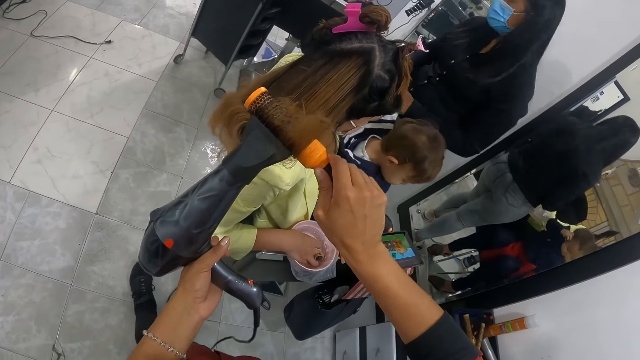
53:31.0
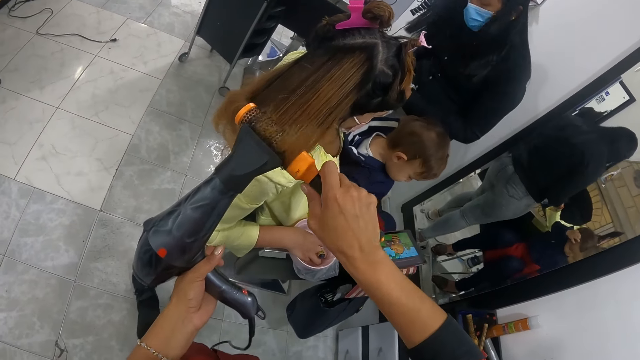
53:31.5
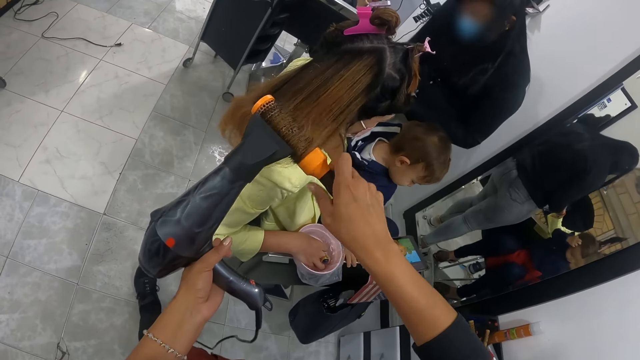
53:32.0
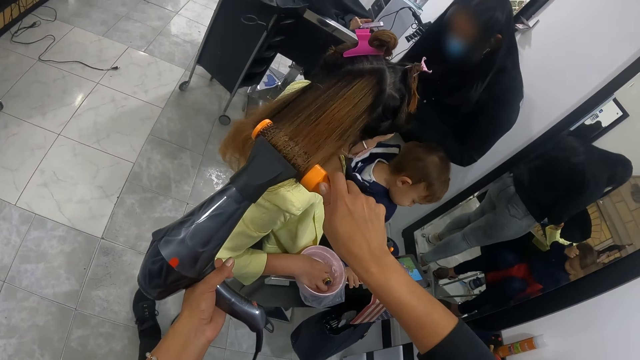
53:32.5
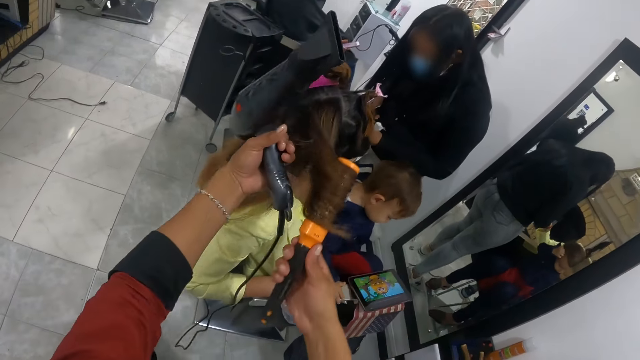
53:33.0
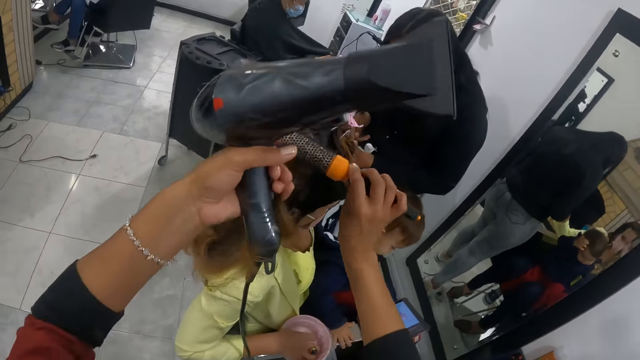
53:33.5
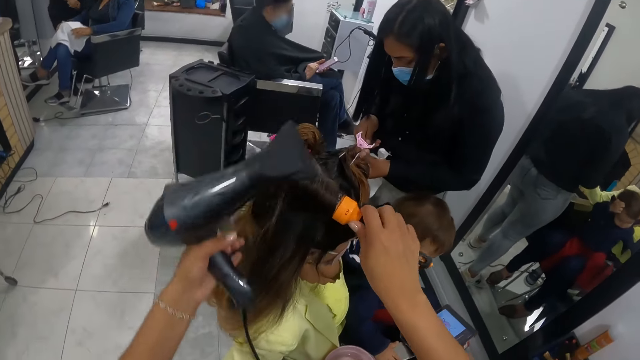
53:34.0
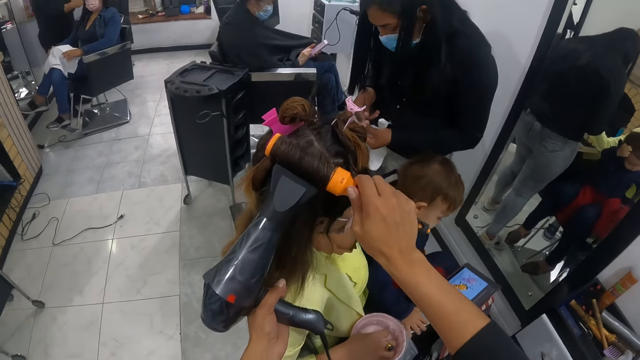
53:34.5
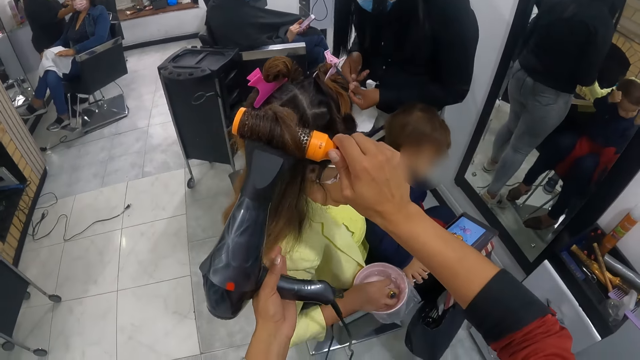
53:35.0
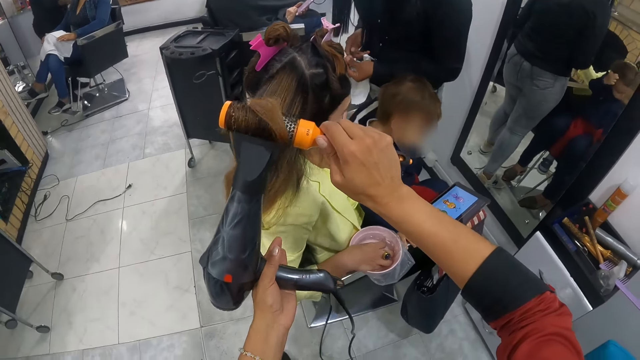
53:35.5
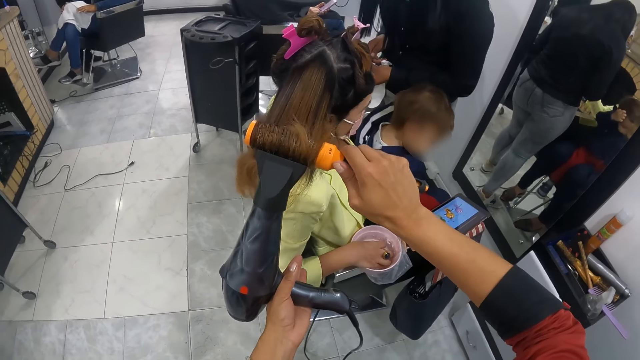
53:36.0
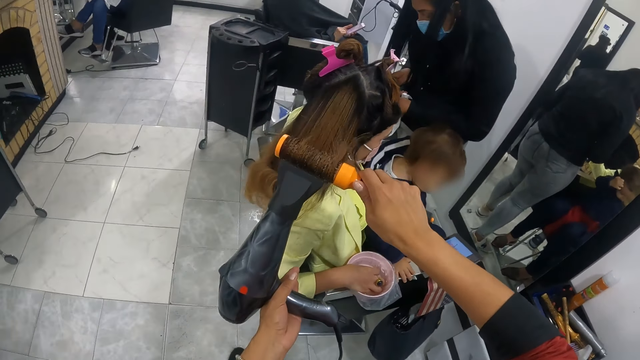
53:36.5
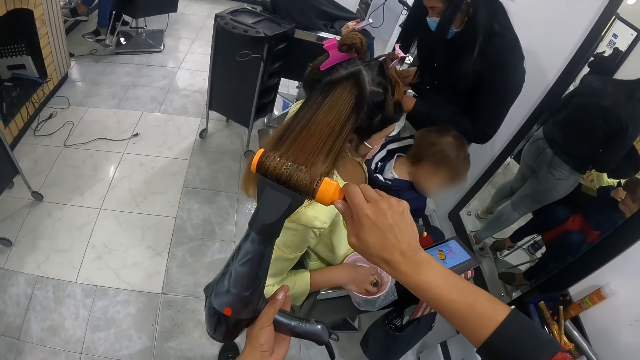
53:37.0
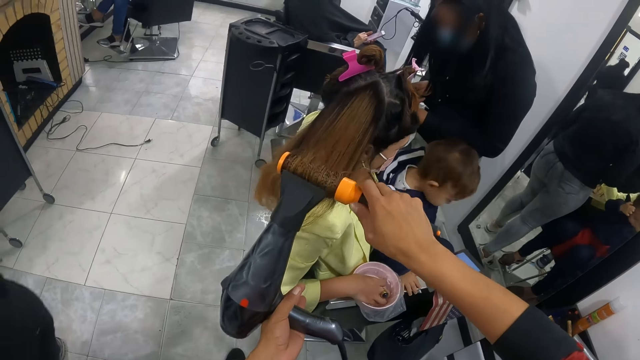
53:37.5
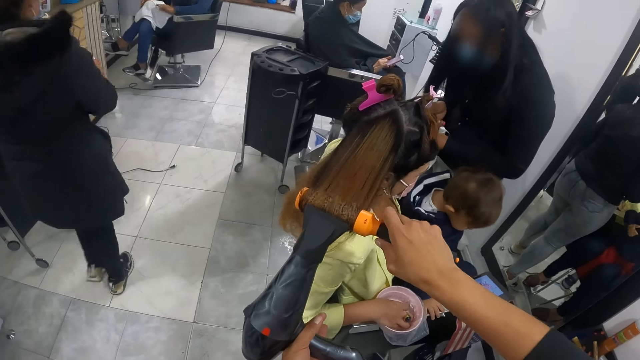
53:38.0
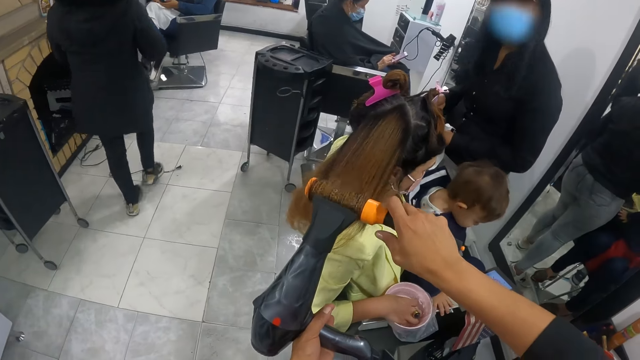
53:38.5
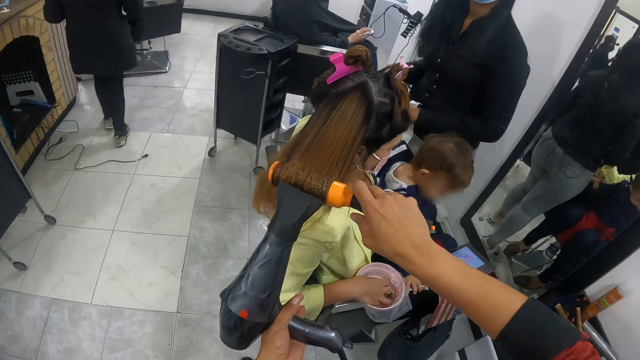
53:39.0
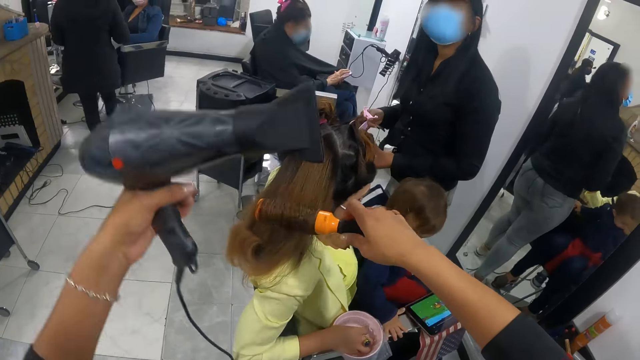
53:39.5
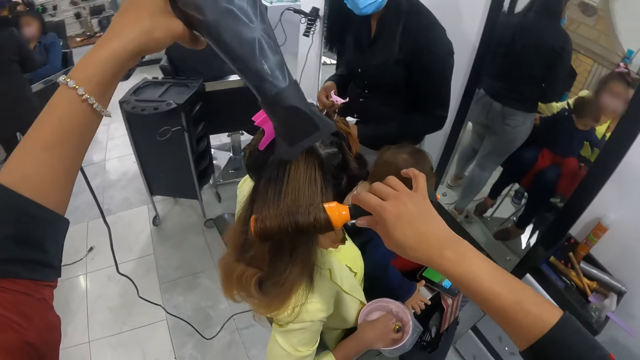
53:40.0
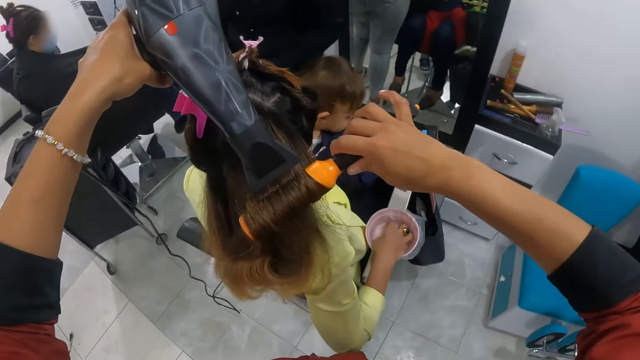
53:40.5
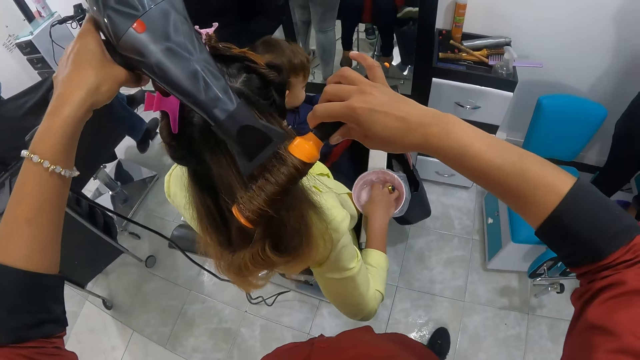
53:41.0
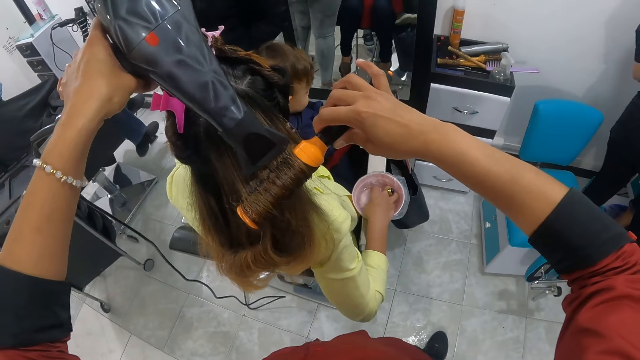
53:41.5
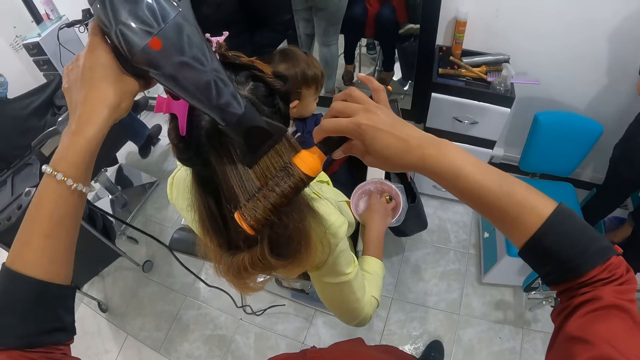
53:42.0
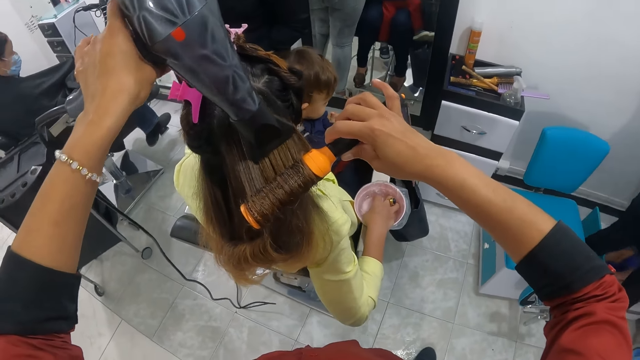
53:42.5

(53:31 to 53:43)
The camera wearer holds the woman's hair with her left pinky finger. She puts the hair on the blow brush with her left hand. She holds the woman's hair with her left pinky finger. A person scrolls the phone. Another person makes the woman's nails. A third person watches the cartoon on the tablet. The camera wearer rolls the hair into the blow brush in her right hand. She dries the woman's hair with the blow dryer in her left hand. She rolls the hair into the blow brush in her right hand. She dries the woman's hair with the blow dryer in her left hand. She rolls the hair into the blow brush in her right hand. She dries the woman's hair with the blow dryer in her left hand.

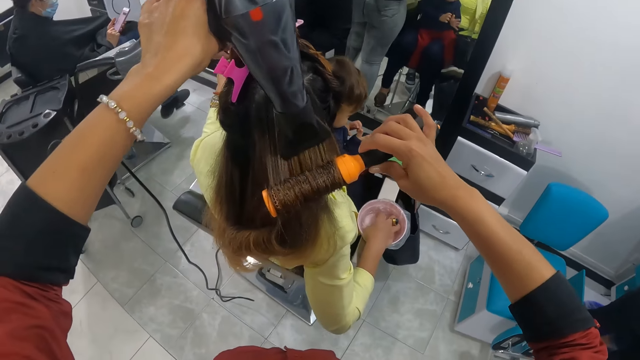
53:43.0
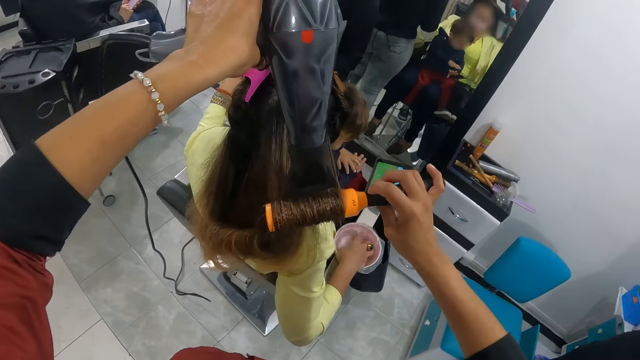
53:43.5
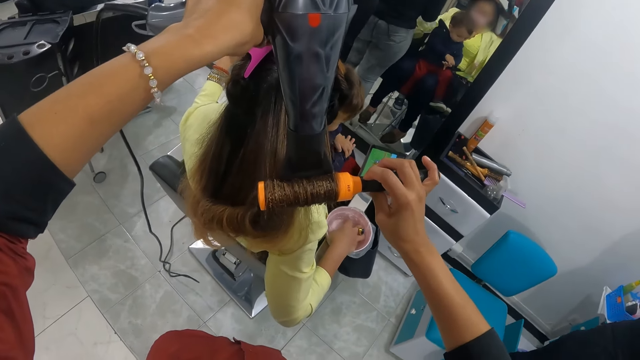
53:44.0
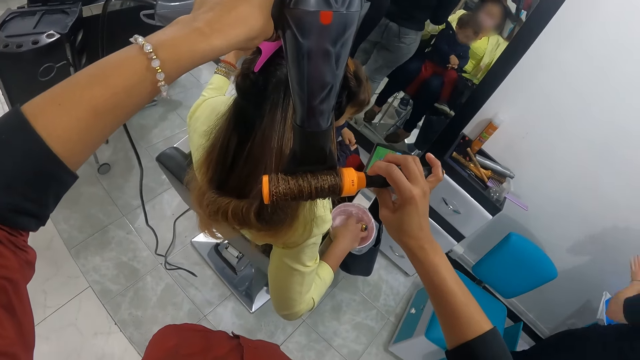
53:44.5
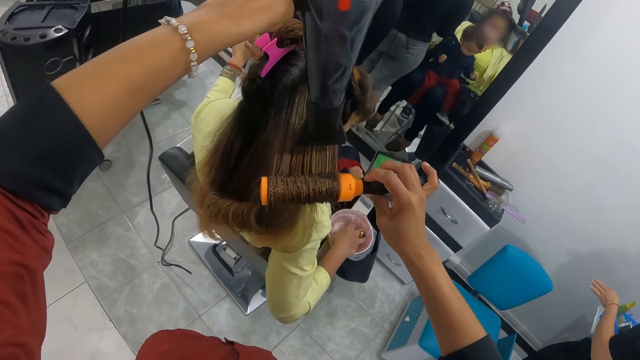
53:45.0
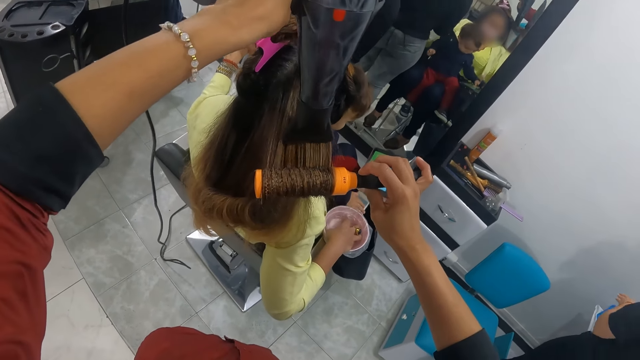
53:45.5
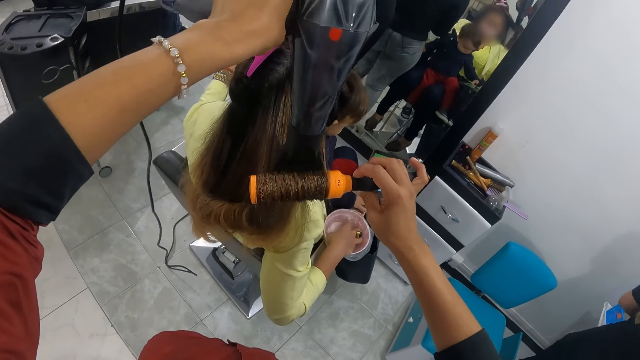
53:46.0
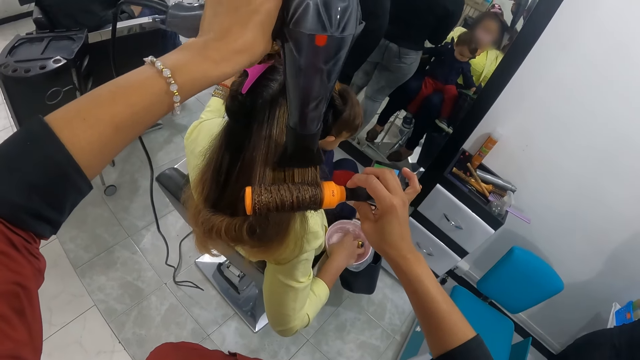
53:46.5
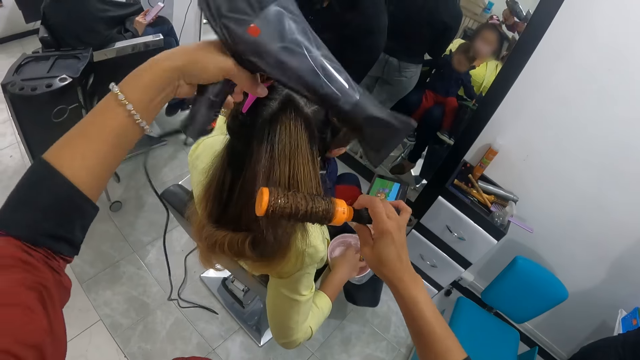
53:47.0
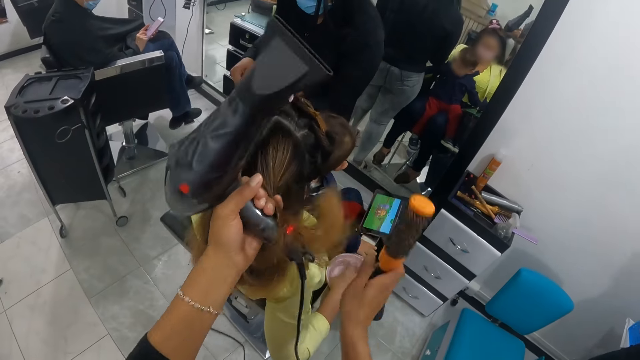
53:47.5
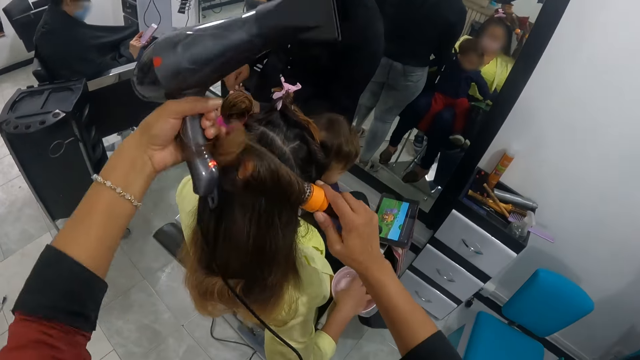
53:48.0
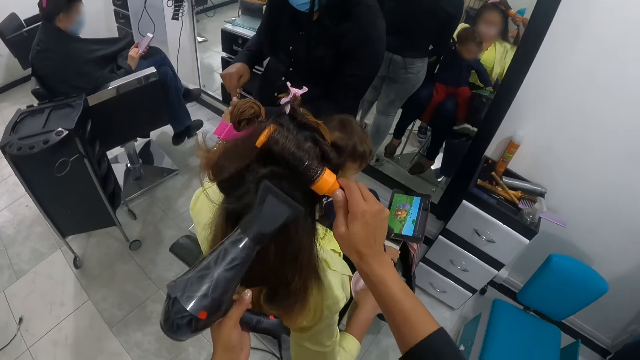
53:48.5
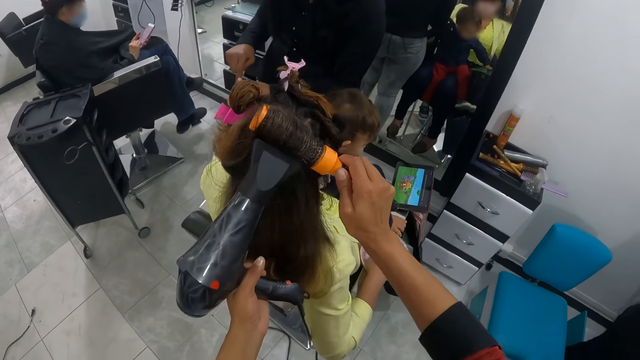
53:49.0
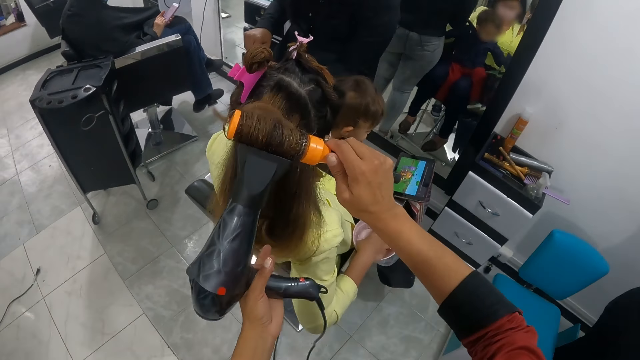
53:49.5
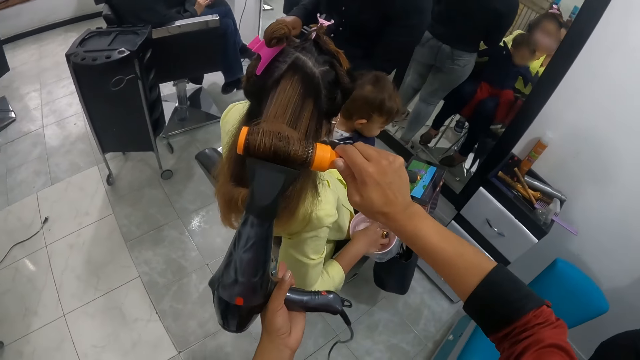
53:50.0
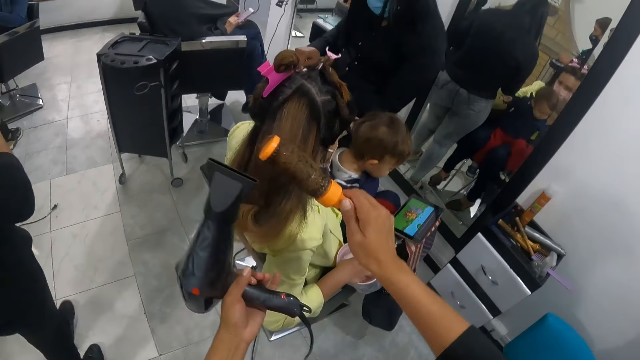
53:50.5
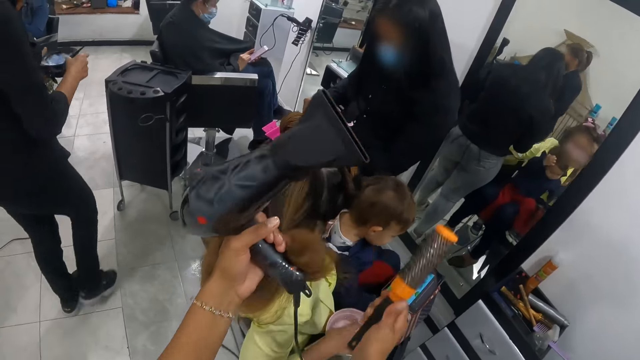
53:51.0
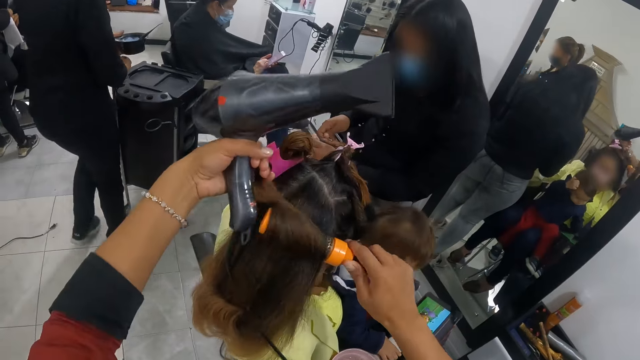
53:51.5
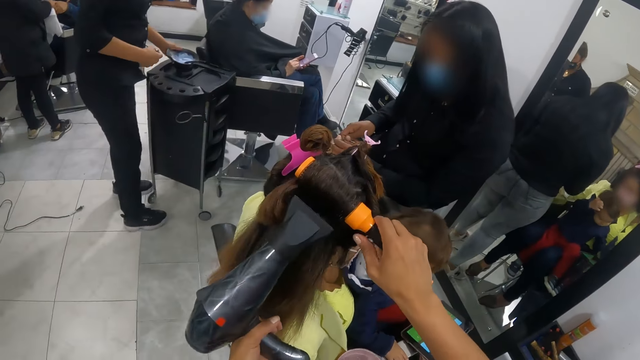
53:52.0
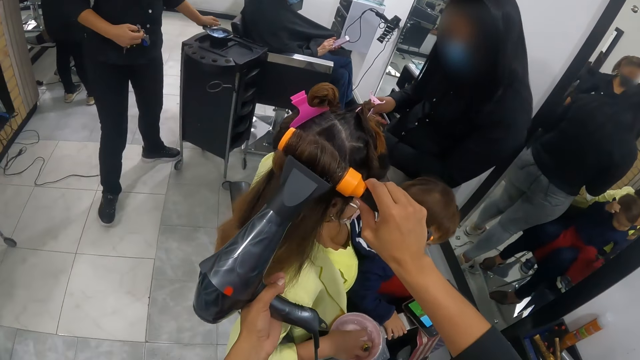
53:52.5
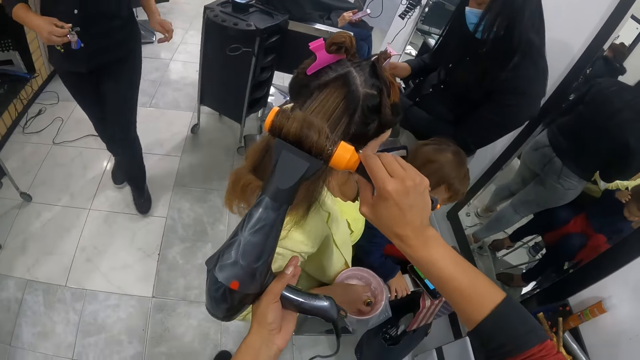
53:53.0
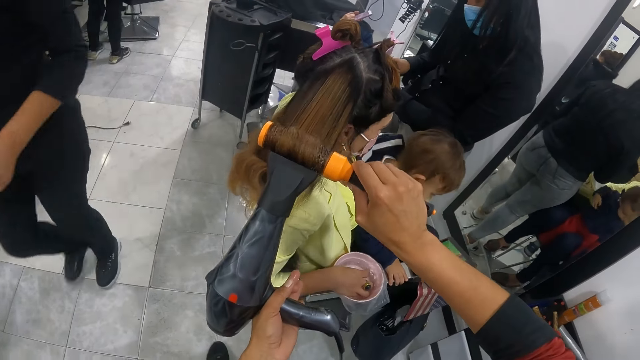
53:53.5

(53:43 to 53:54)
The camera wearer straightens the woman's hair. She holds the woman's hair with her left pinky finger. She puts the hair on the blow brush with her left hand. She dries the woman's hair with the blow dryer in her left hand. She holds the woman's hair with her left pinky finger. She puts the hair on the blow brush with her left hand. She dries the woman's hair with the blow dryer in her left hand. A person puts the container on top of a drawer. The camera wearer straightens the woman's hair.
